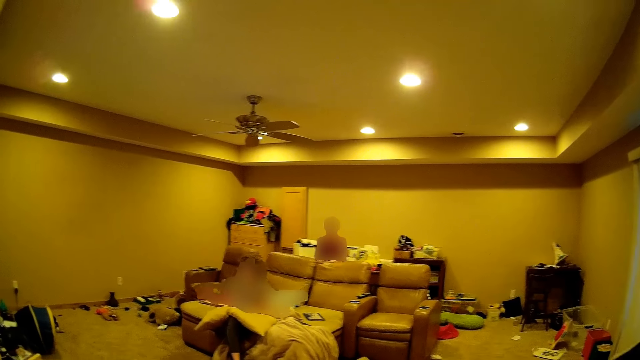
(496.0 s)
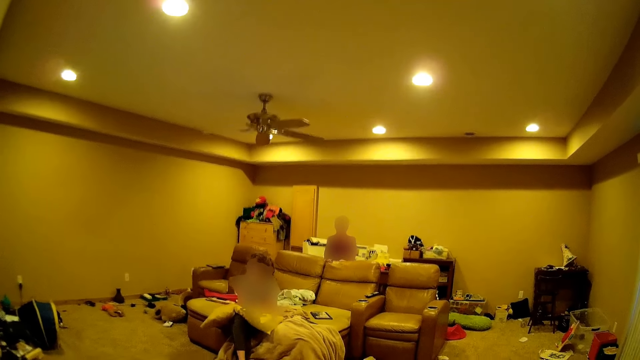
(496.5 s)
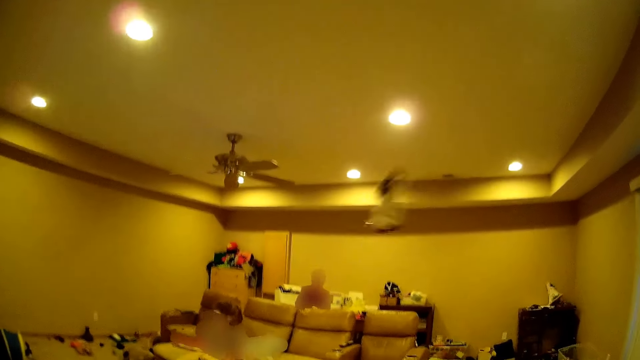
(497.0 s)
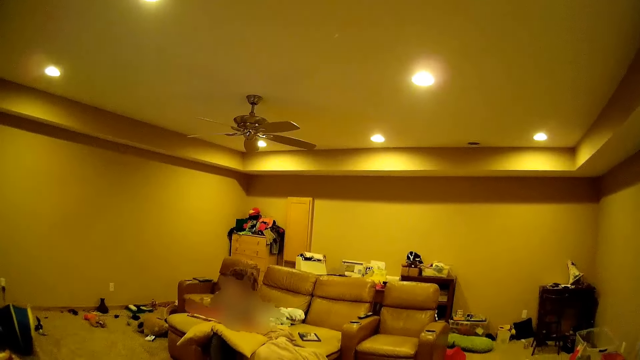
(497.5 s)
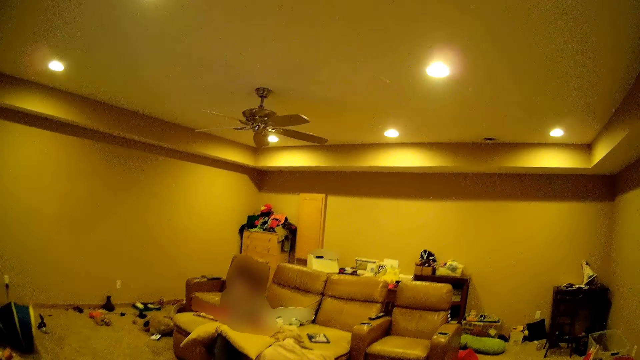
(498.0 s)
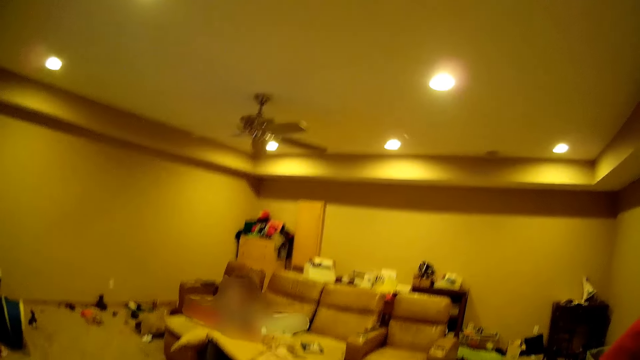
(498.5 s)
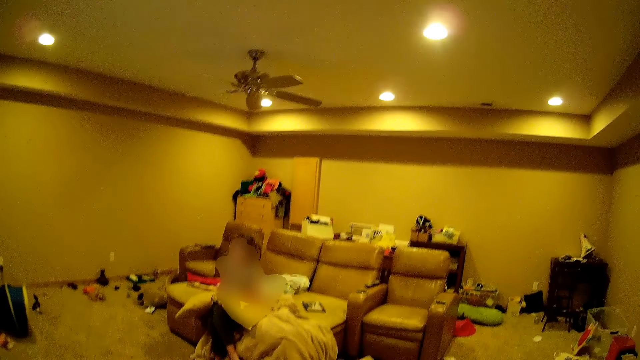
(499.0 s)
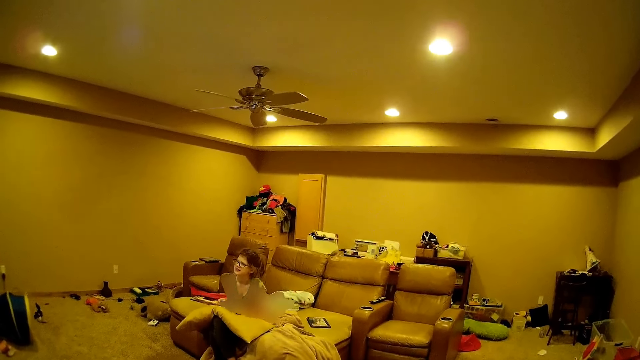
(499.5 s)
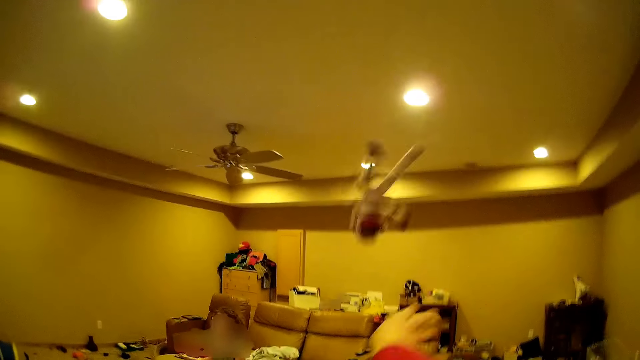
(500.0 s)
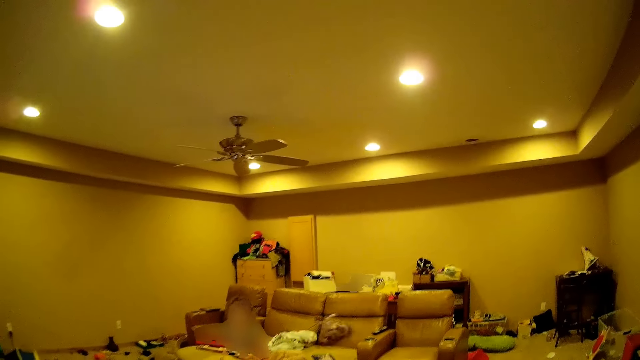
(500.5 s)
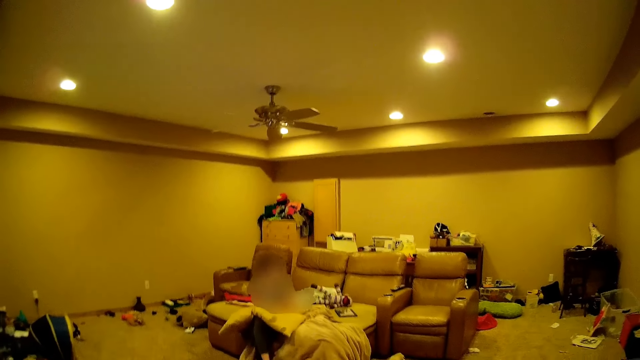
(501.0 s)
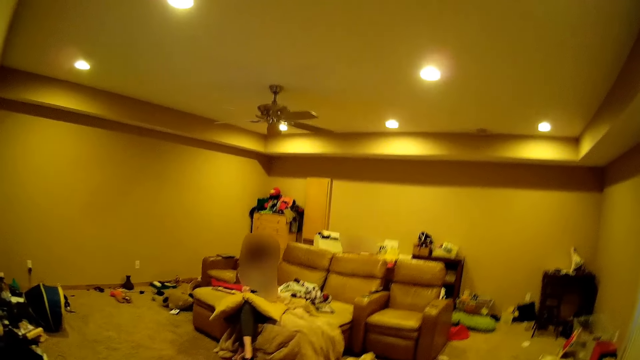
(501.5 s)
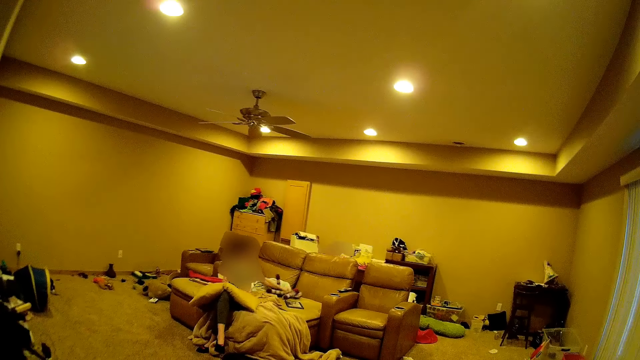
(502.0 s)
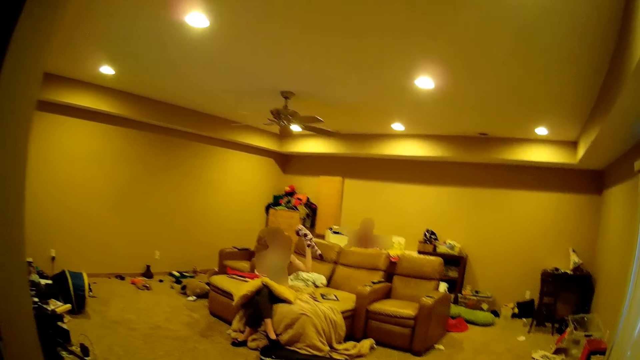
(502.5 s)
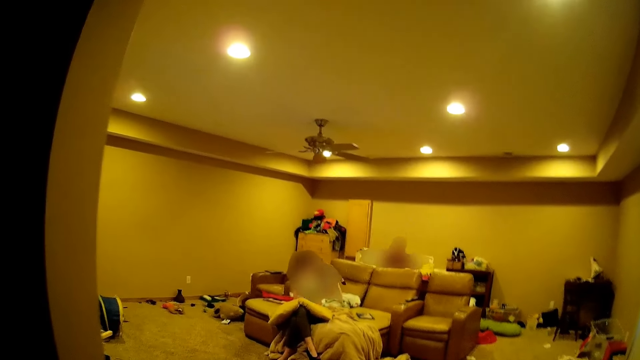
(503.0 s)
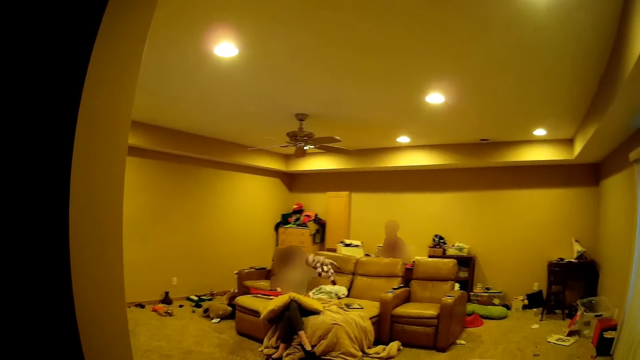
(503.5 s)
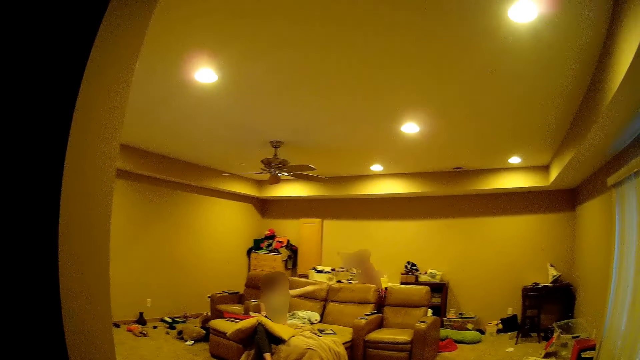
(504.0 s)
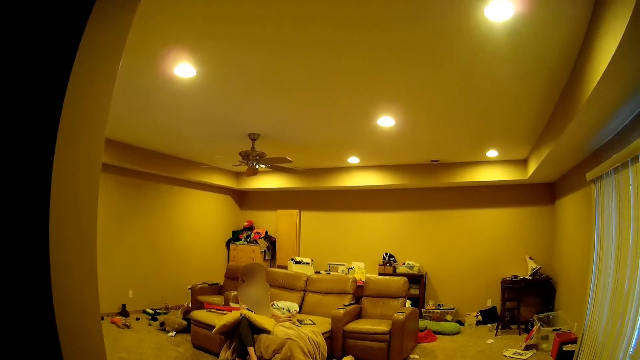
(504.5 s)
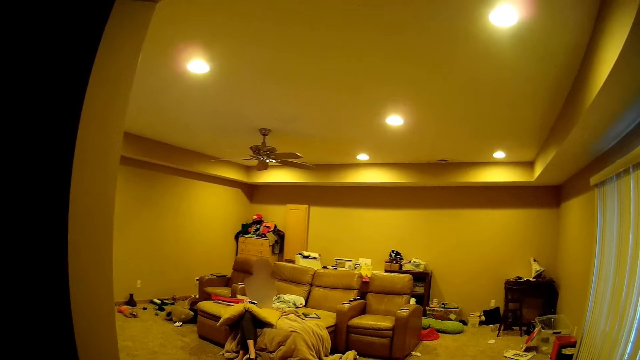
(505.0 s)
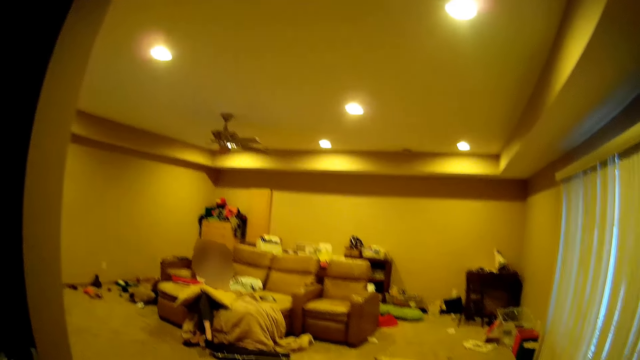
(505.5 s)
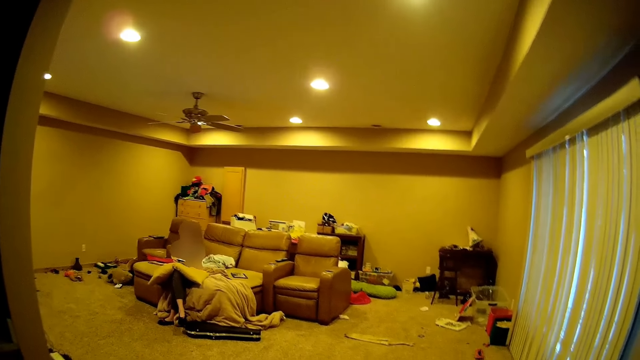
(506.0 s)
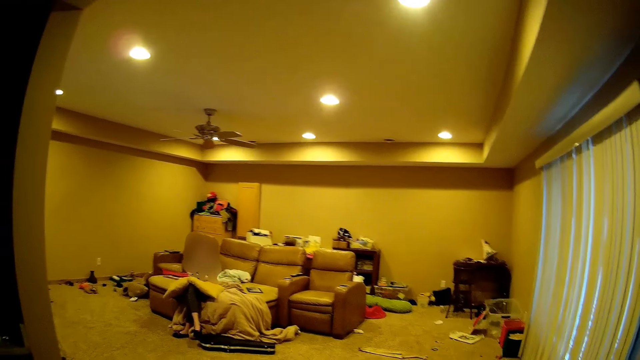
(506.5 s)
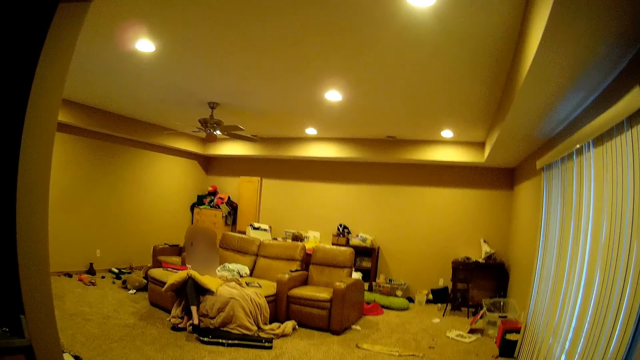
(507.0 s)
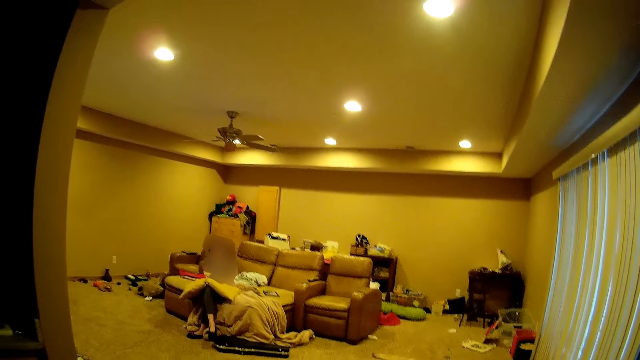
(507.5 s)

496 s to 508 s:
The camera wearer throws a doll at a person. They throw the doll on the couch. Another person picks up the doll on the couch. The other person throws the doll at the first person.

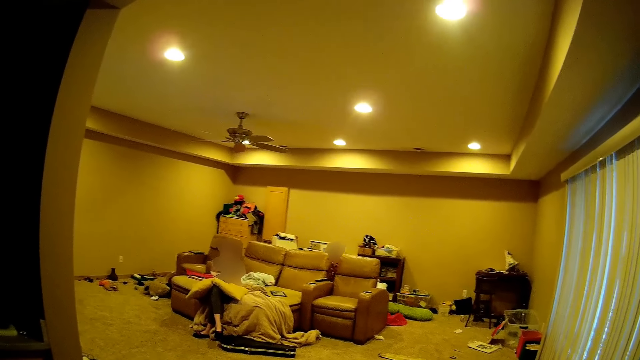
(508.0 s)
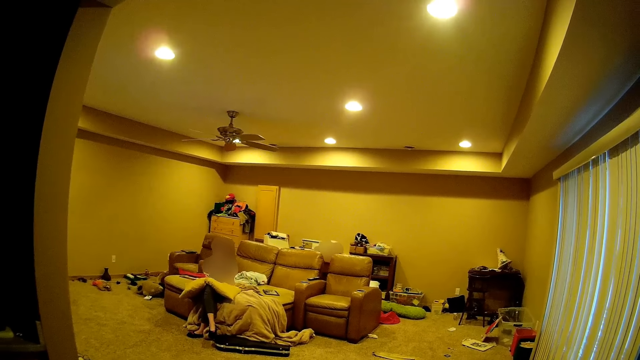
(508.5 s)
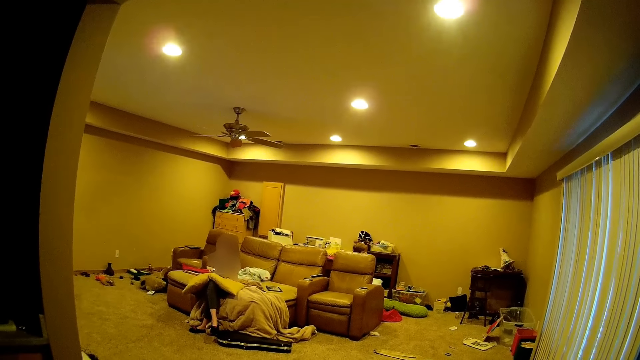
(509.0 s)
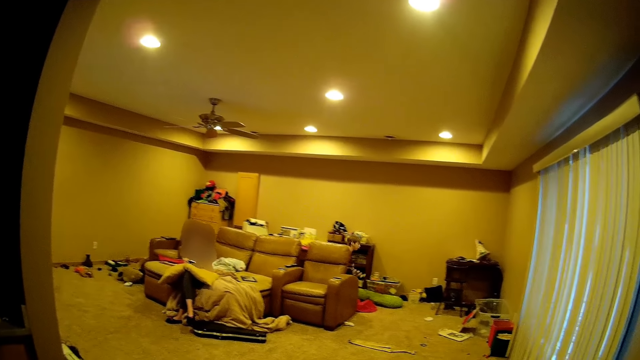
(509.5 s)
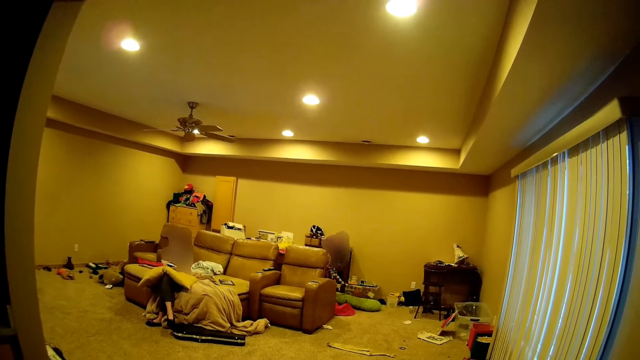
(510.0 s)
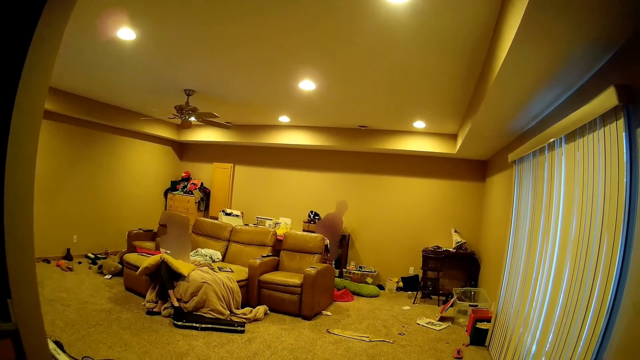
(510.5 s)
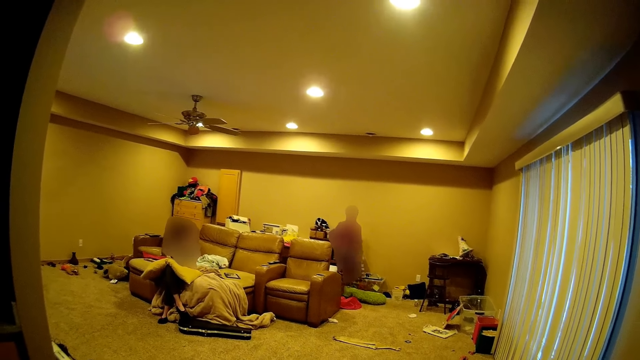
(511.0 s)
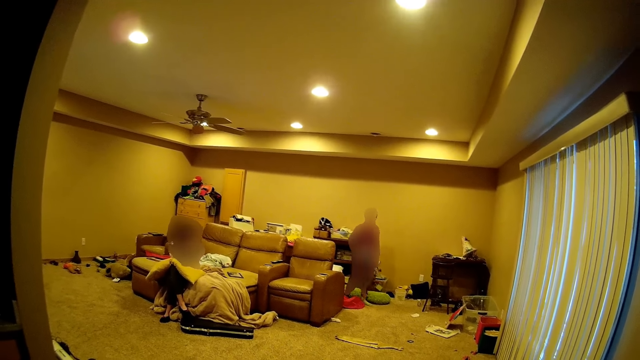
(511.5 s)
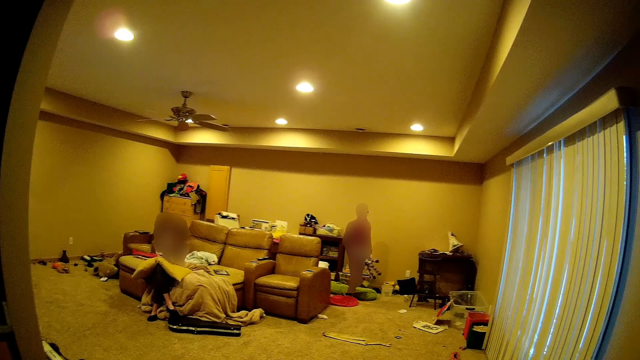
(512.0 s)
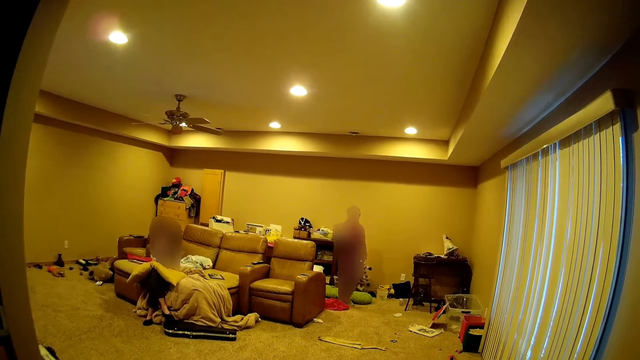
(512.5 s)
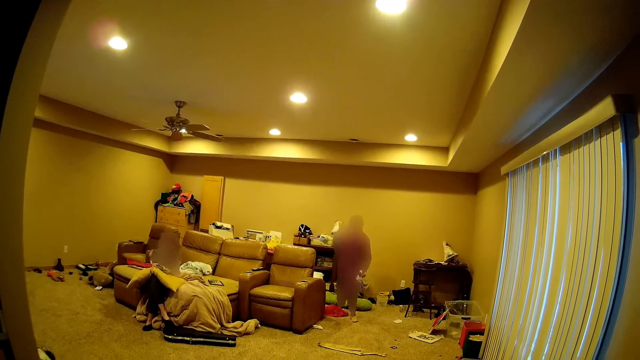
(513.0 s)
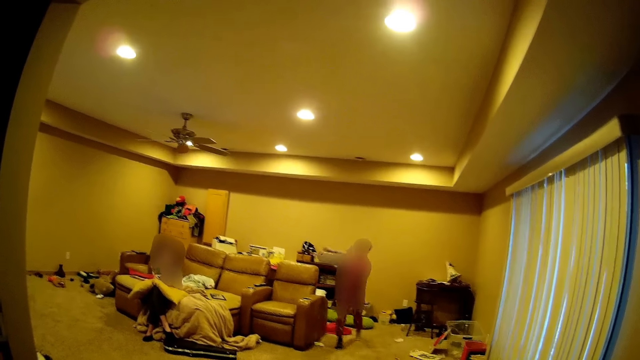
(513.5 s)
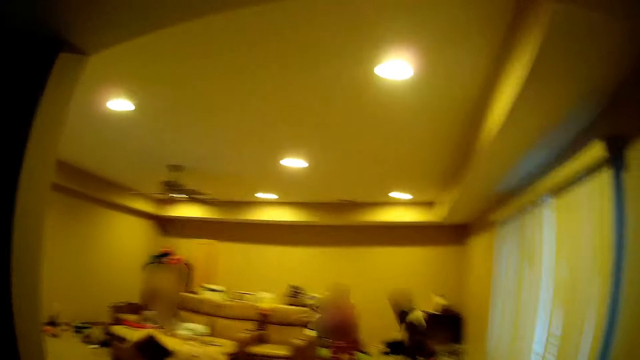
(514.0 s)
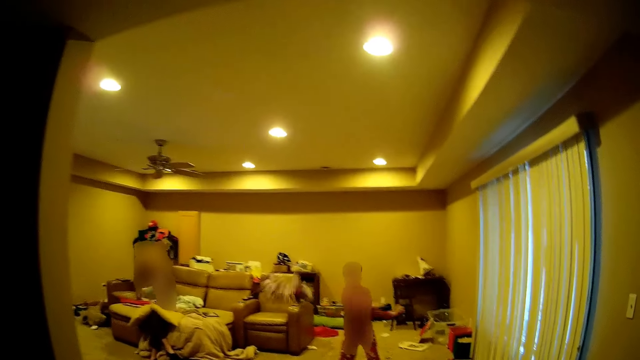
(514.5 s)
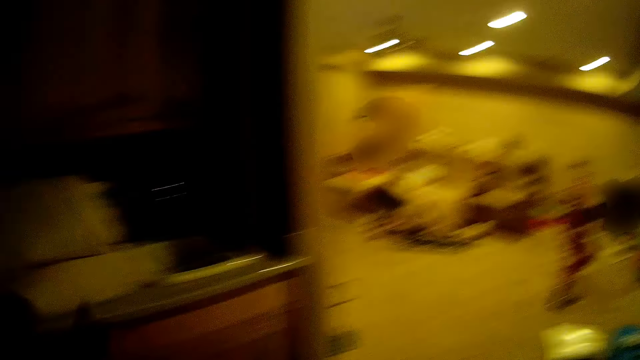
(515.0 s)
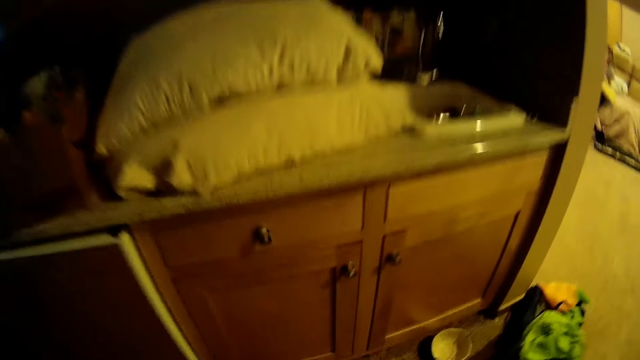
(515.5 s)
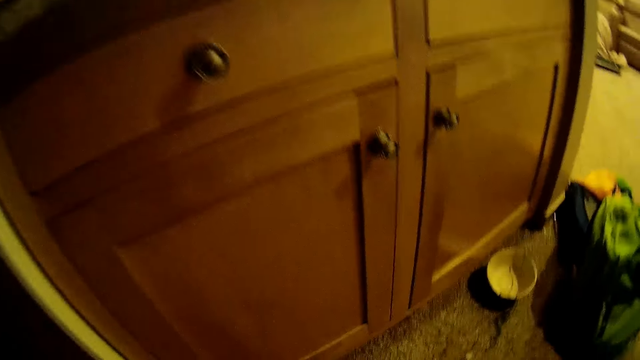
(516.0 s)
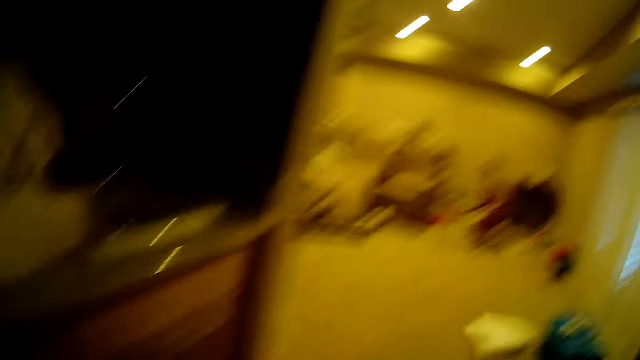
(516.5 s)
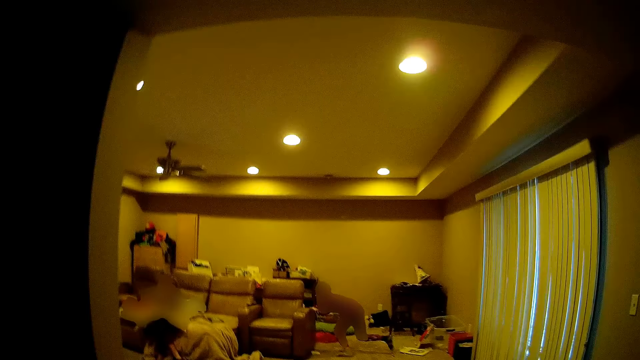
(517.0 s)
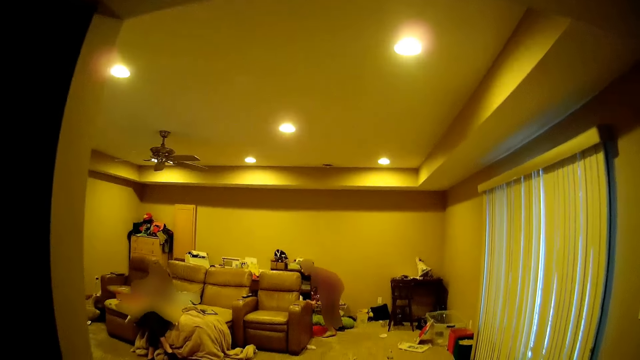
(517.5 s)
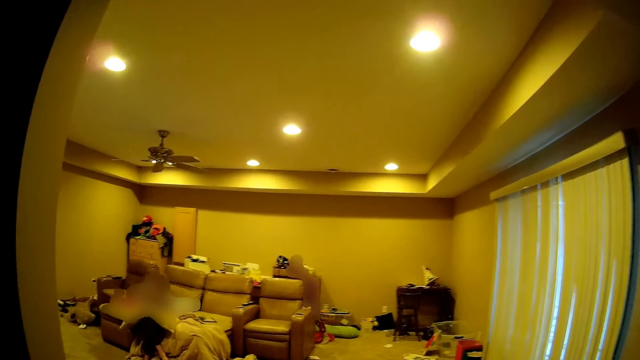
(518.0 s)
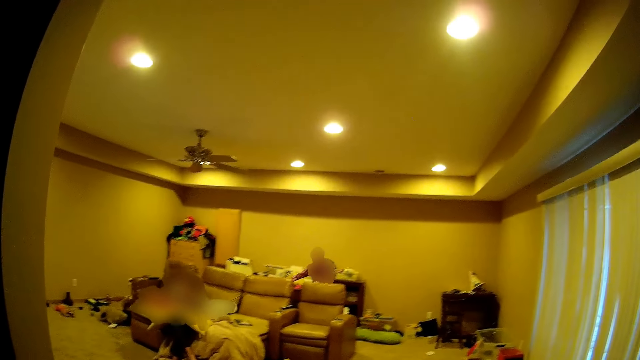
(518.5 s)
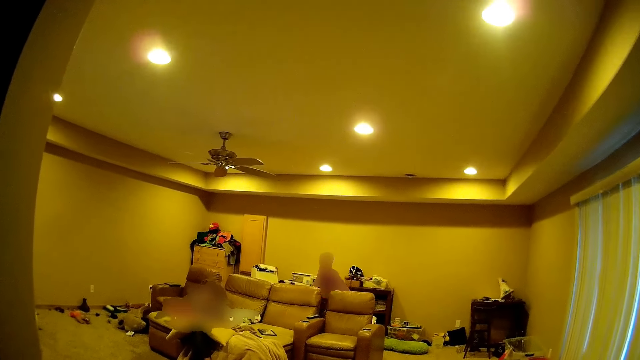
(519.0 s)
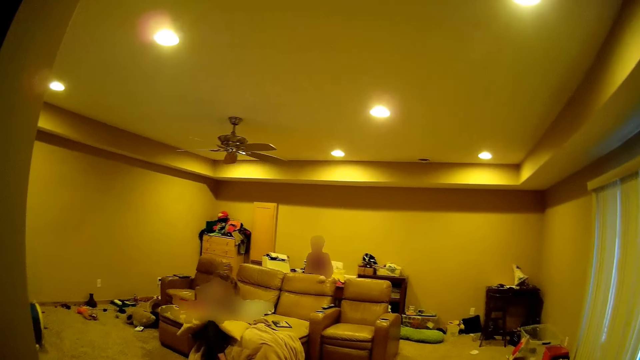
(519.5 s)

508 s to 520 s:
A person throws dolls at the camera wearer.
